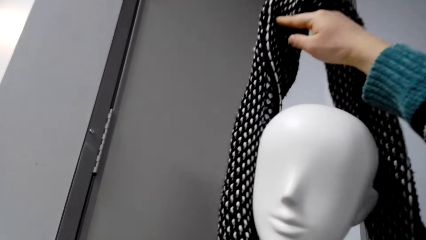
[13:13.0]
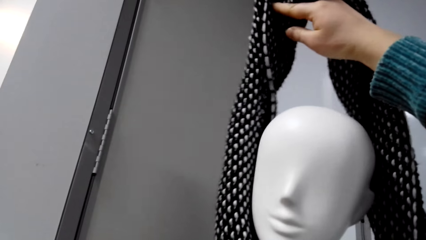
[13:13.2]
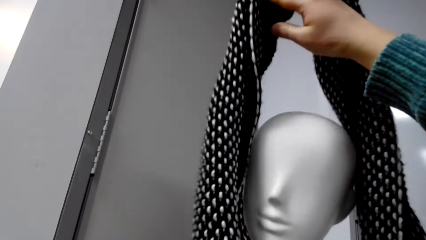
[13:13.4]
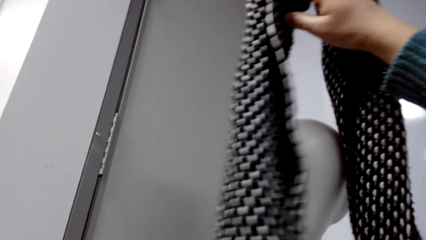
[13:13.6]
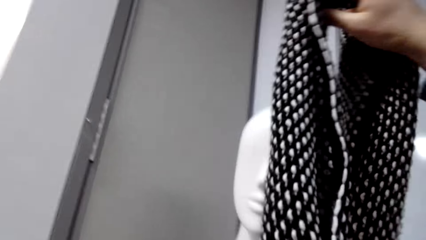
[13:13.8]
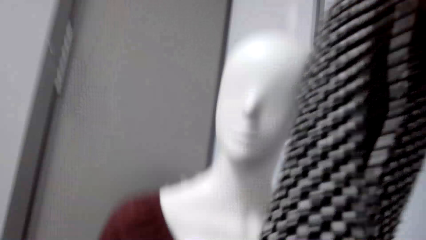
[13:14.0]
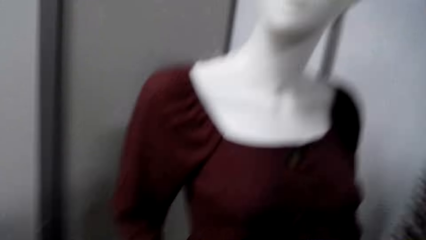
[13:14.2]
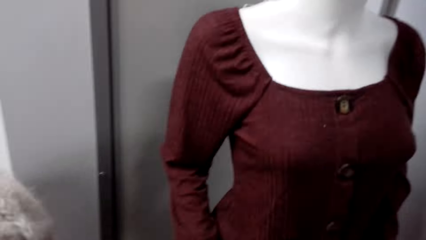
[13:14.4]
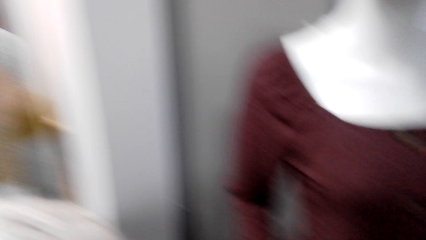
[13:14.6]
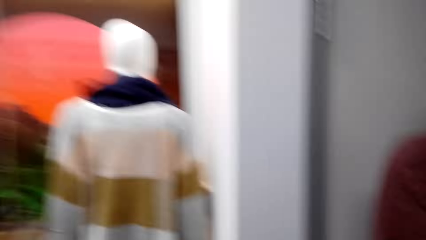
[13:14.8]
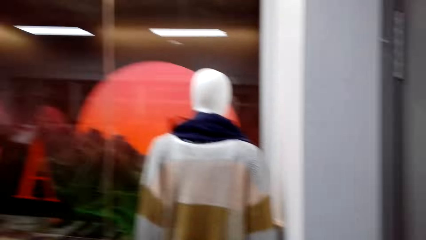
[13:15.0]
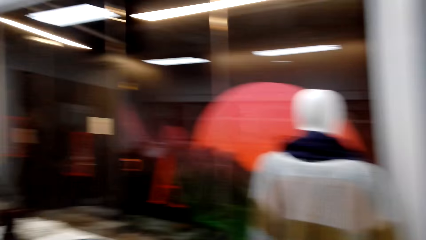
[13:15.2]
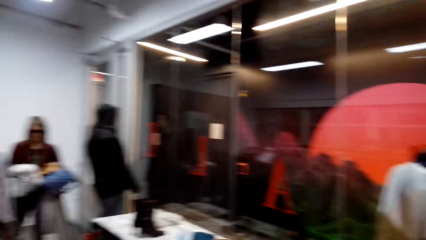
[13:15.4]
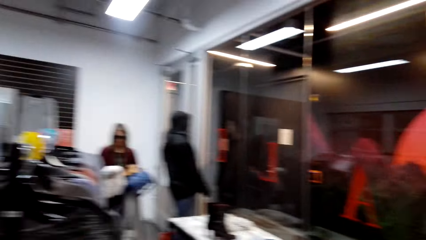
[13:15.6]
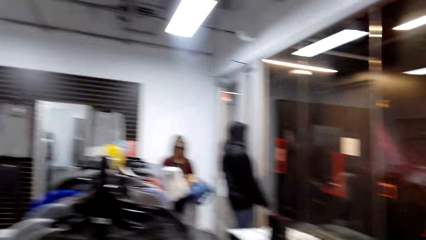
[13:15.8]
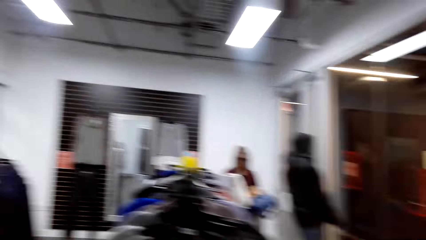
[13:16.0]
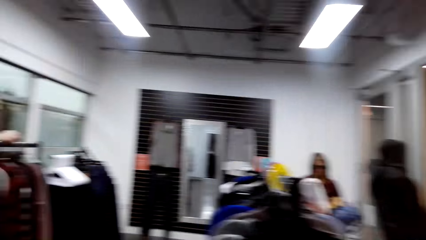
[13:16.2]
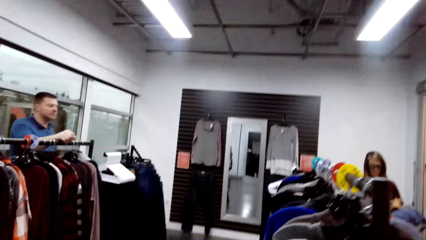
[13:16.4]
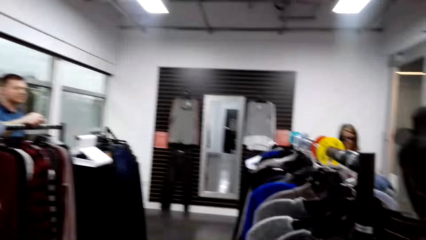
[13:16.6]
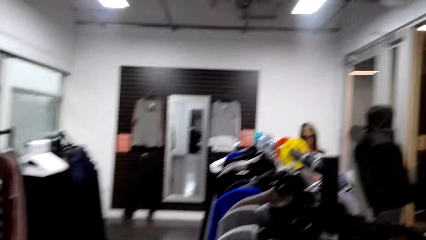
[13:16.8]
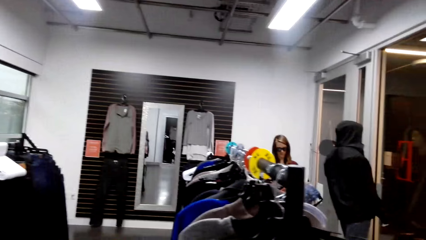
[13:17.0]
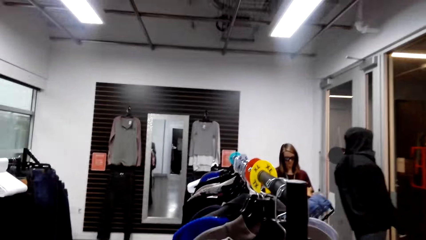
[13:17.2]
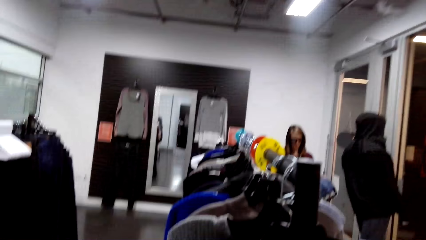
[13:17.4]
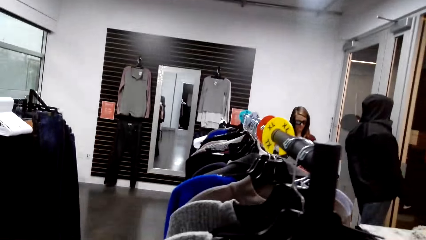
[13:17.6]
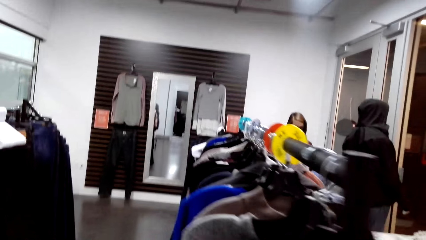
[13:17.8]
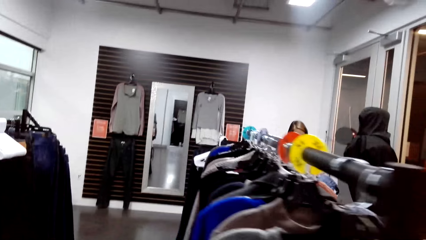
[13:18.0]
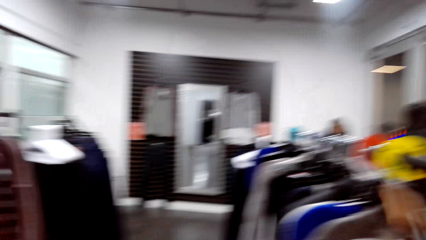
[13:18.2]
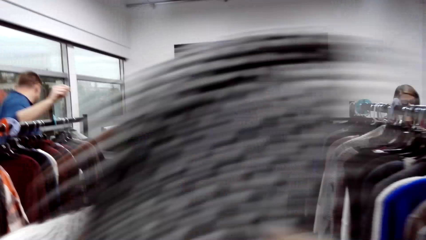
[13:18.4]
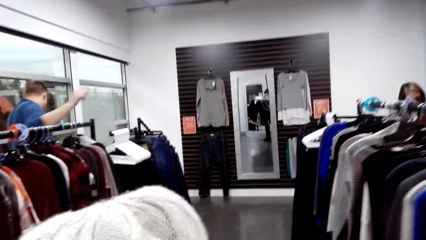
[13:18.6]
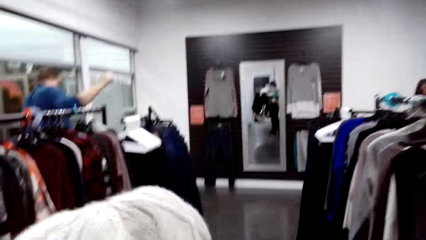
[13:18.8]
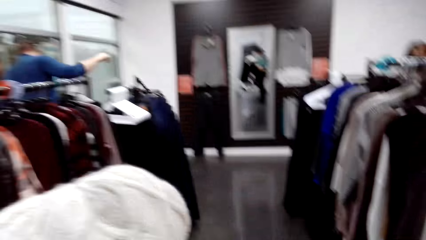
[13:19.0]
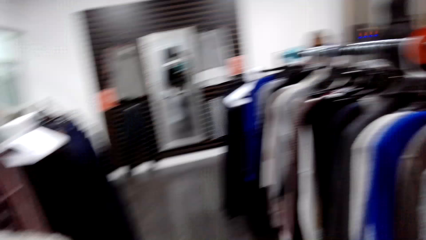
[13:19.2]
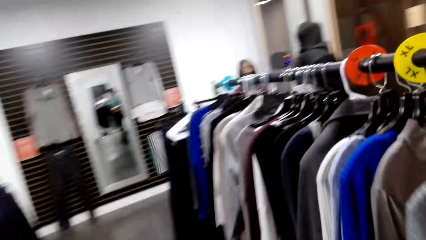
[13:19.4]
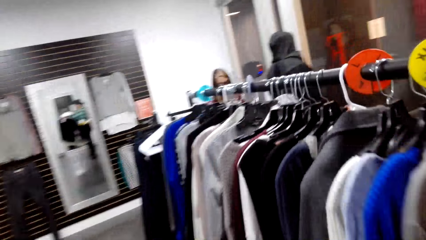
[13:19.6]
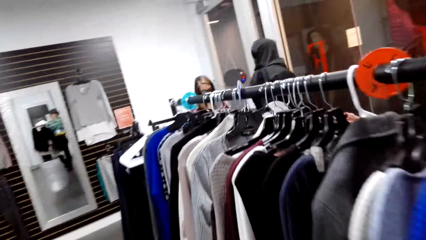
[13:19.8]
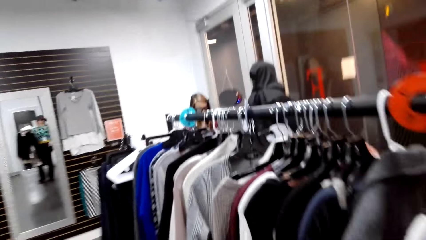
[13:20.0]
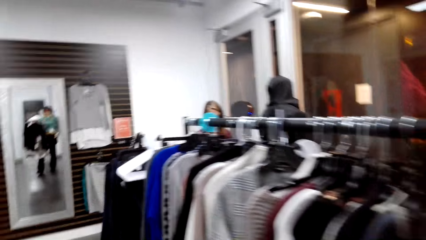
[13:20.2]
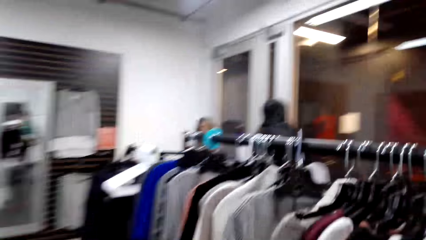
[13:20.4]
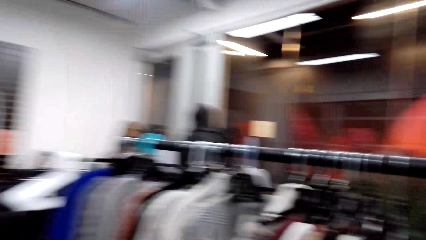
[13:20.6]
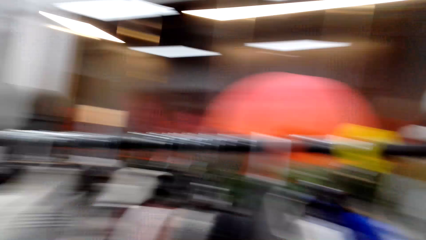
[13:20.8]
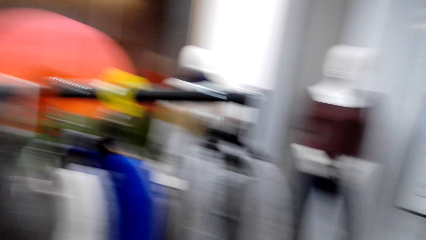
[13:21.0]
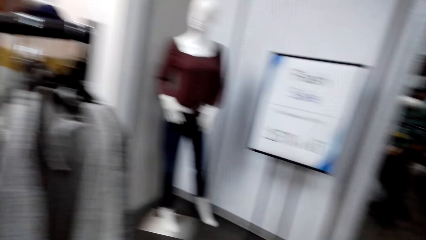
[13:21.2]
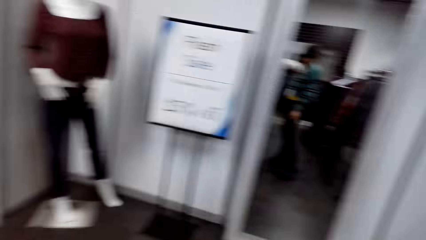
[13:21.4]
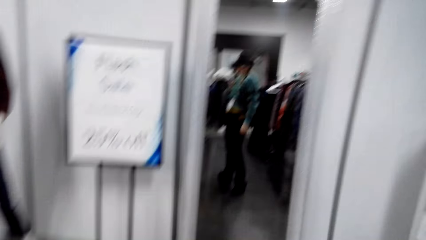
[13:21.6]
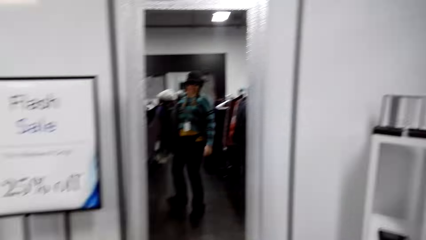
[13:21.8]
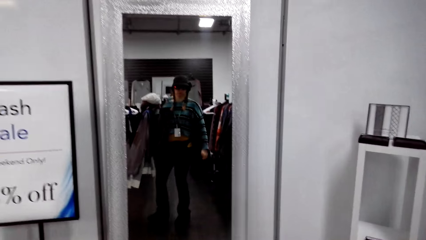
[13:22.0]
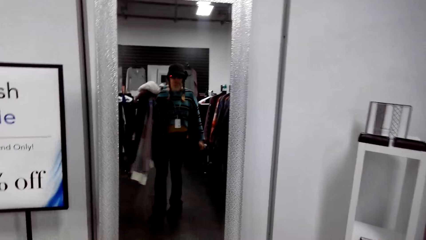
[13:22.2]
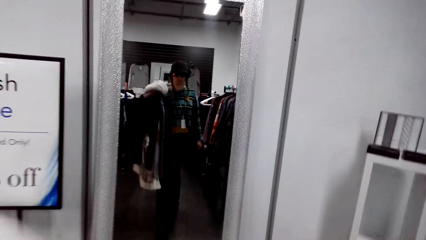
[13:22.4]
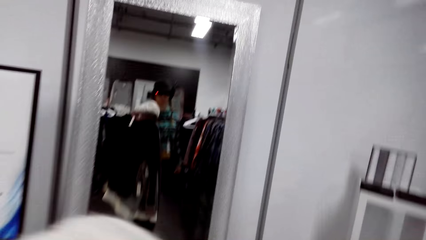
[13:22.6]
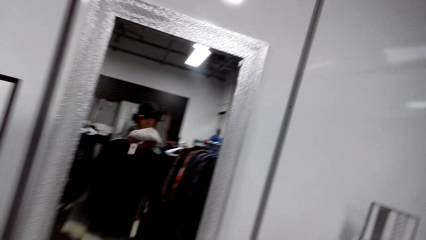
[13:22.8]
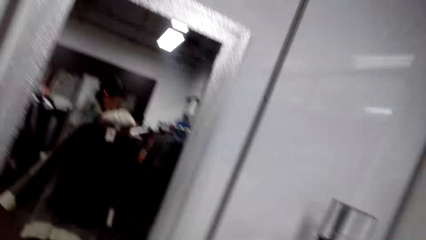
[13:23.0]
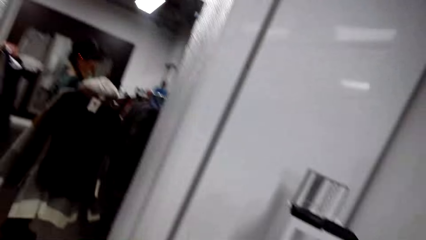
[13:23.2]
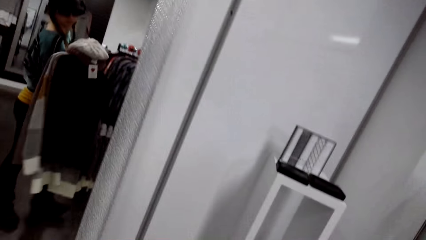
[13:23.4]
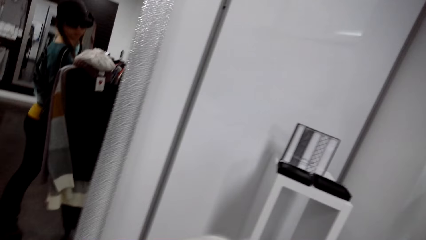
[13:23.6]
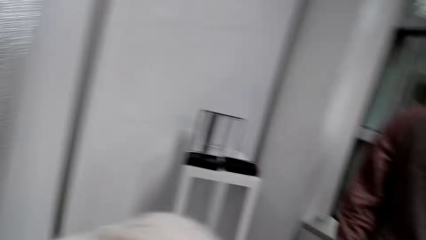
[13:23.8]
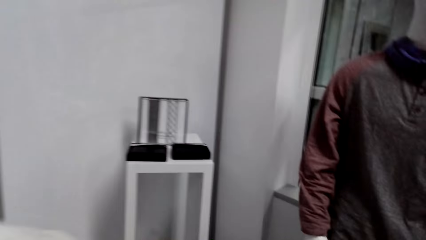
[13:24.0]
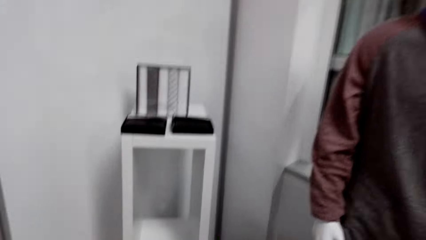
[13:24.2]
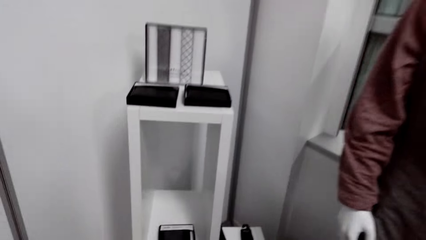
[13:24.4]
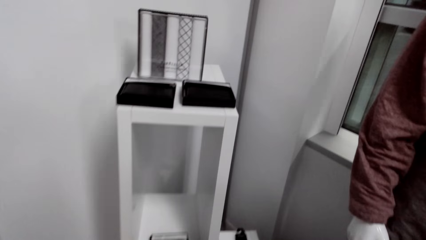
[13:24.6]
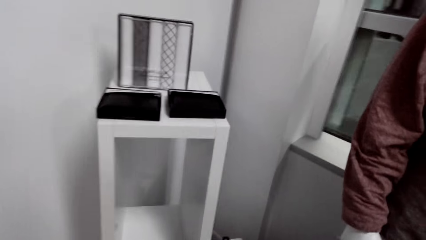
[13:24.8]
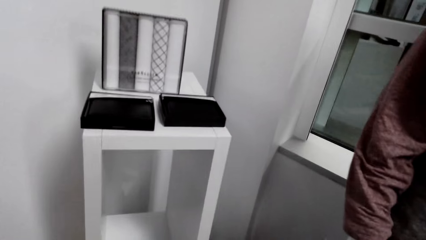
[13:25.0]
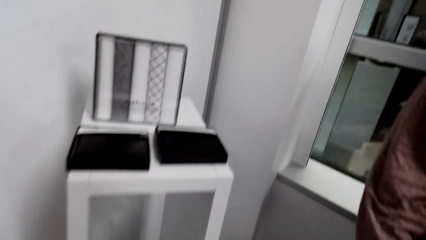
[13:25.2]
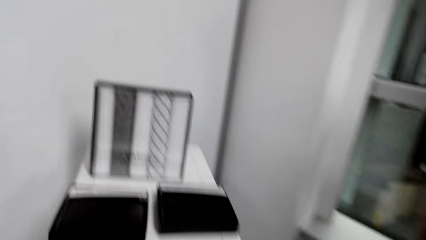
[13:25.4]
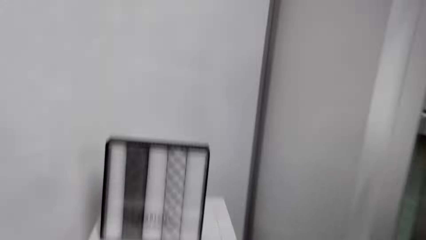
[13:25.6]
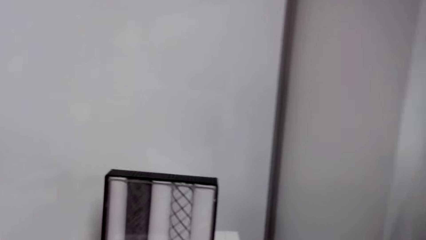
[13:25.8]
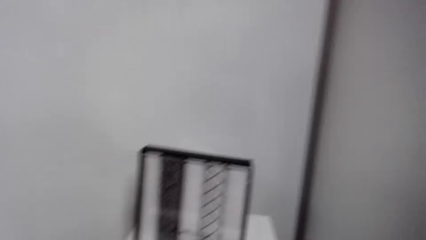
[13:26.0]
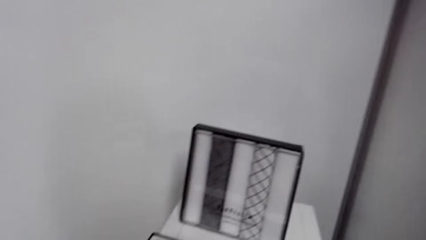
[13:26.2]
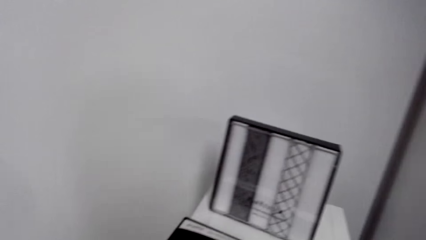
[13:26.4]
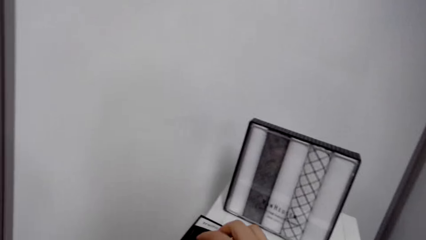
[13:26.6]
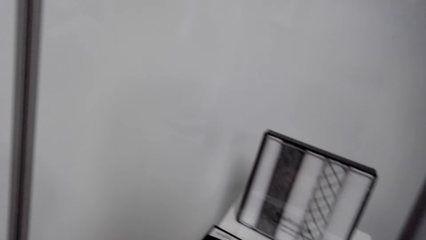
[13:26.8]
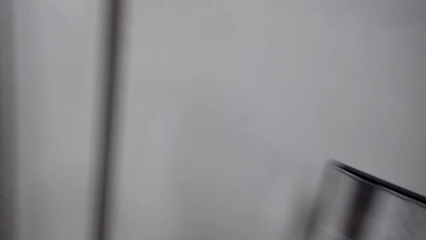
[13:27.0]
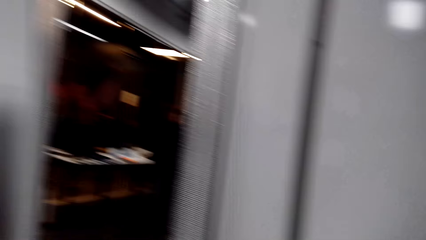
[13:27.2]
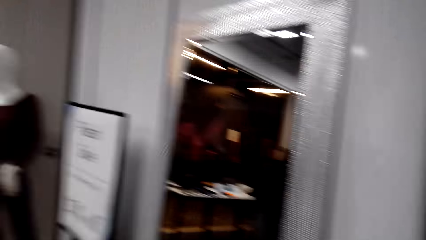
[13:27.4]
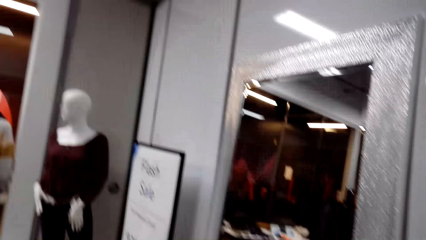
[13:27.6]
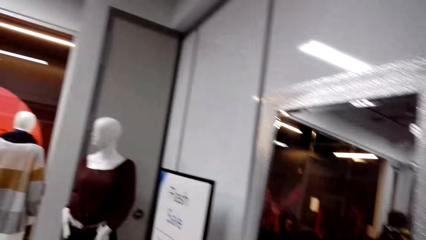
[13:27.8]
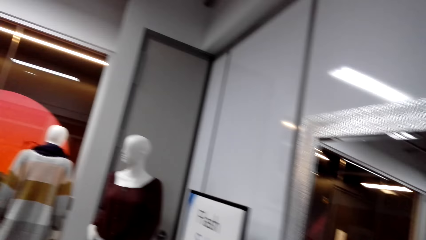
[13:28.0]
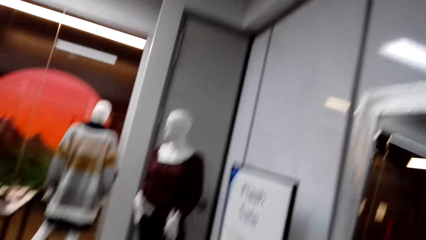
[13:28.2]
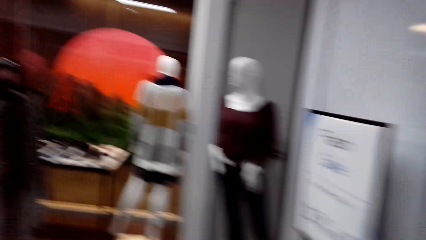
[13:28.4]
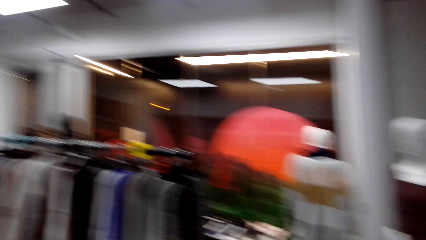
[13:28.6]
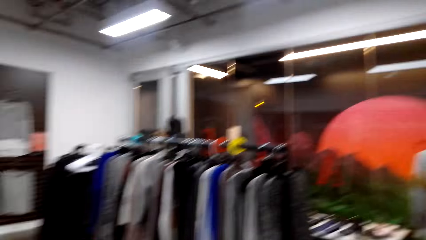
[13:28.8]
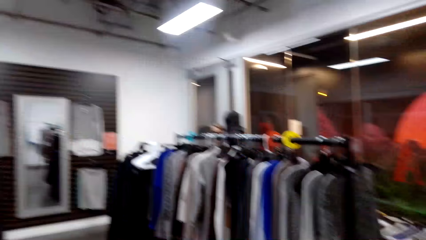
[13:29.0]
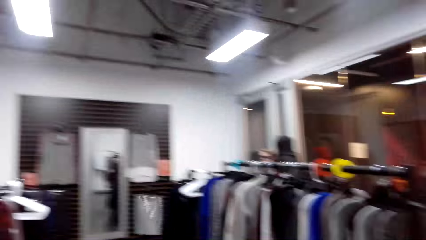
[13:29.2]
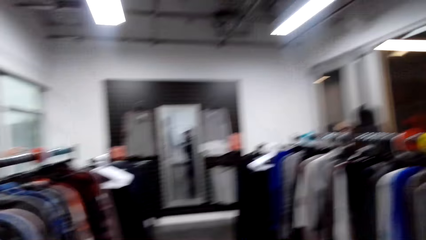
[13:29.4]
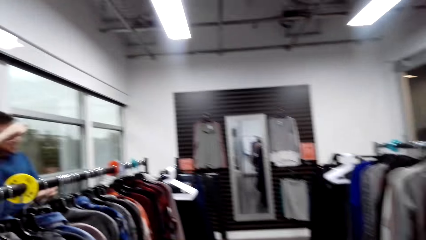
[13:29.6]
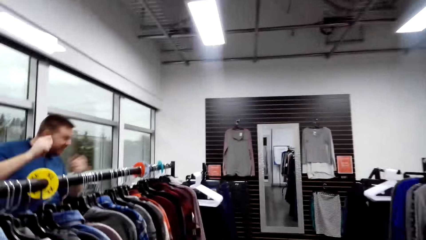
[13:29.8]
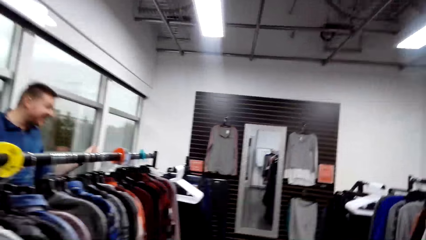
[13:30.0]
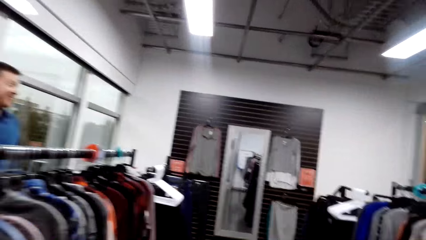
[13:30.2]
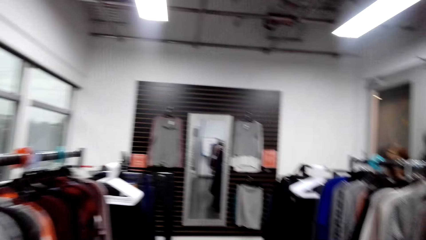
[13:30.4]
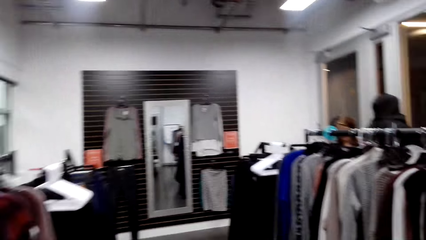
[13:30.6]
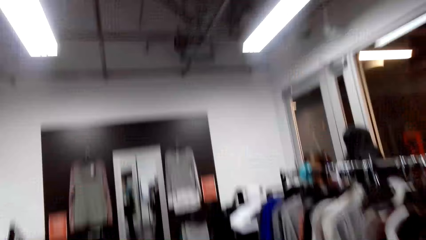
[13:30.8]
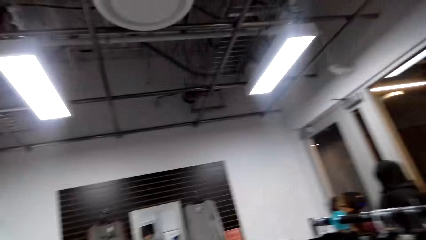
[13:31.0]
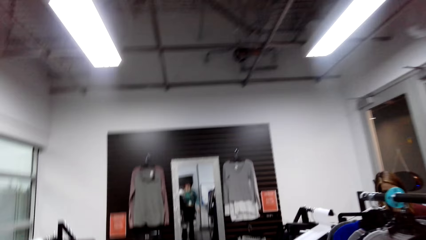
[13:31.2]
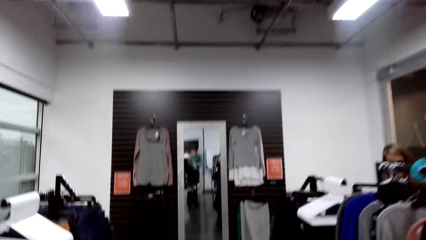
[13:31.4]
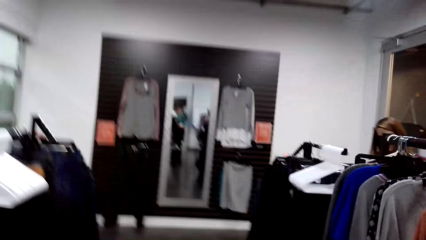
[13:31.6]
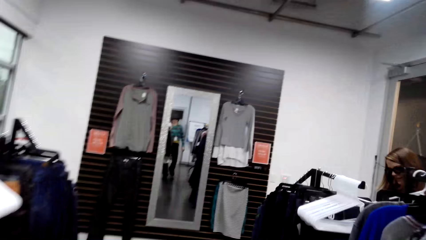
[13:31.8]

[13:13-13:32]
The camera wearer walks around the store. They look around. A man talks to the camera wearer. The camera wearer talks to the man.
